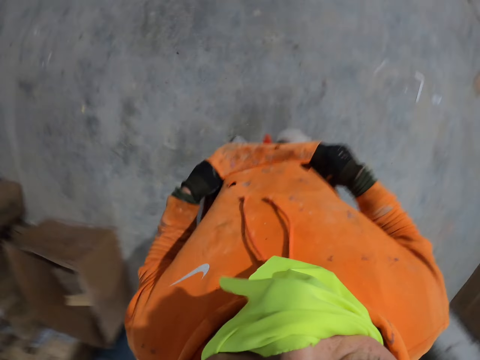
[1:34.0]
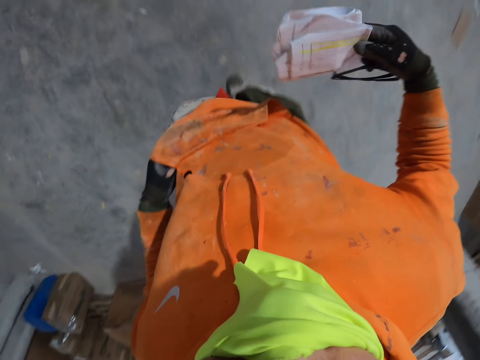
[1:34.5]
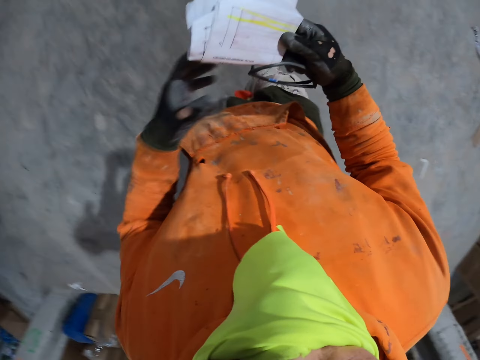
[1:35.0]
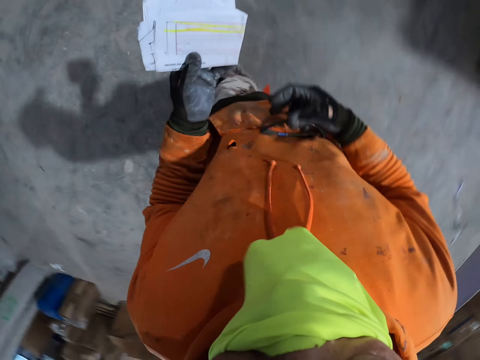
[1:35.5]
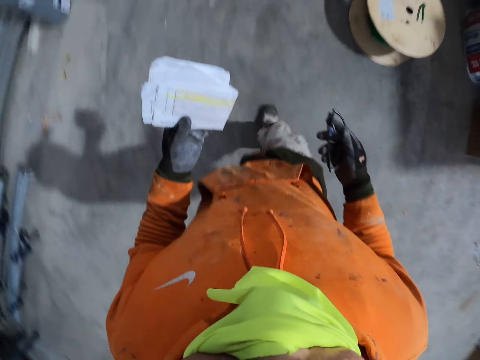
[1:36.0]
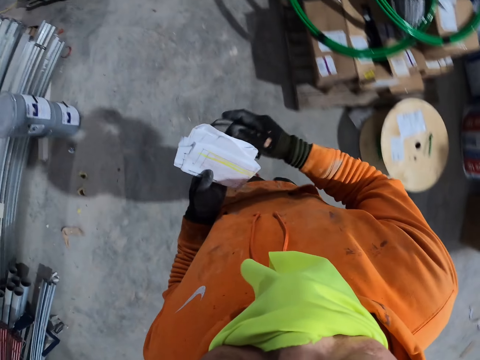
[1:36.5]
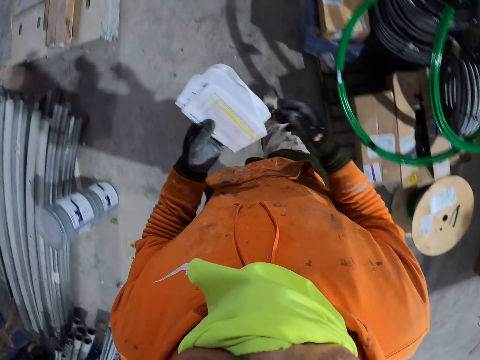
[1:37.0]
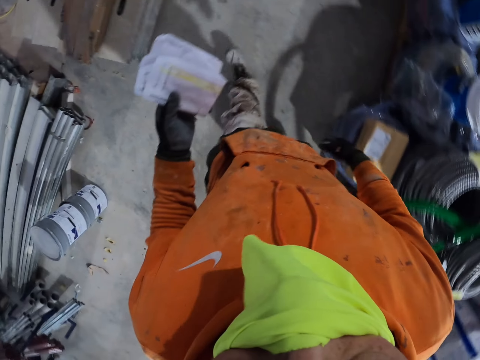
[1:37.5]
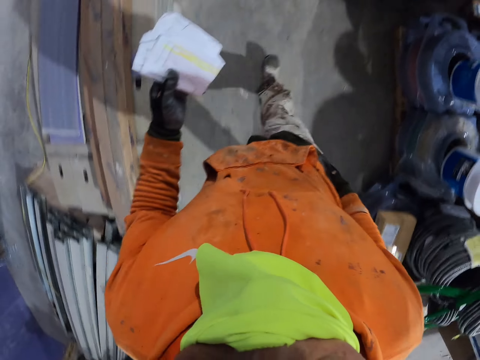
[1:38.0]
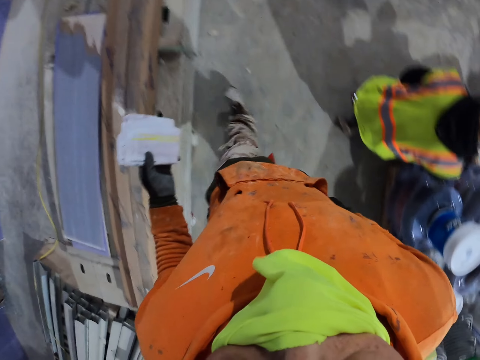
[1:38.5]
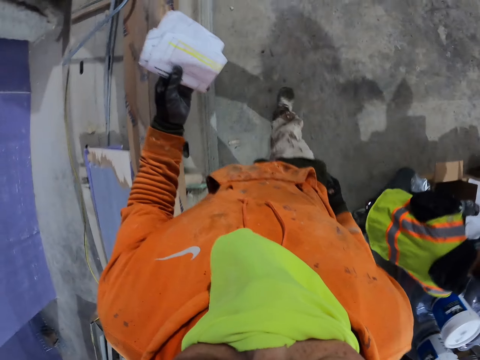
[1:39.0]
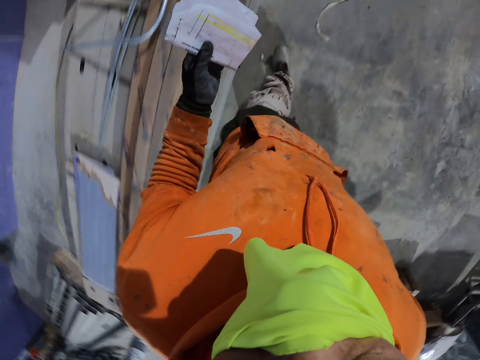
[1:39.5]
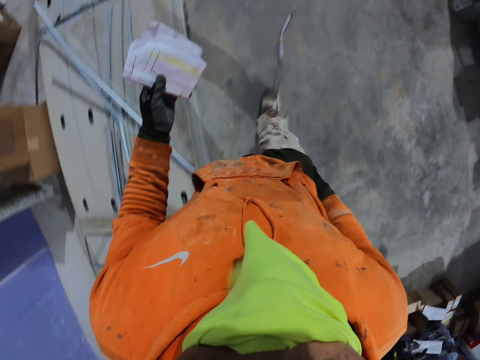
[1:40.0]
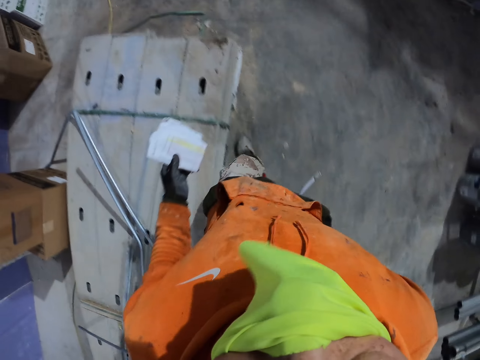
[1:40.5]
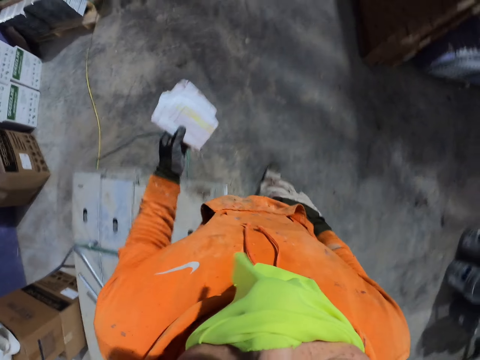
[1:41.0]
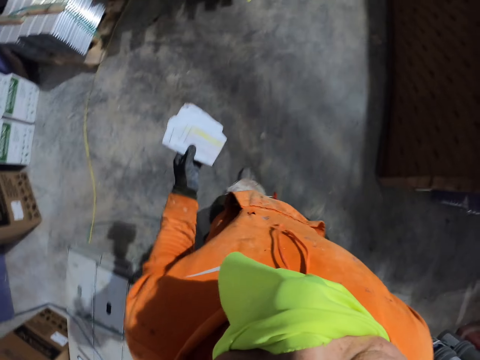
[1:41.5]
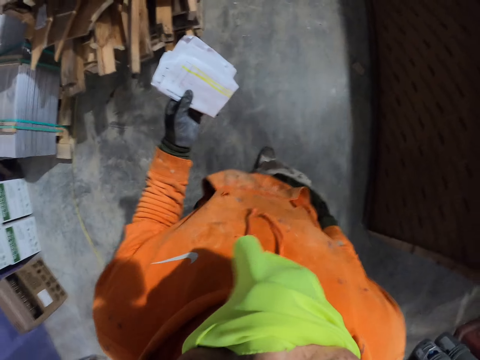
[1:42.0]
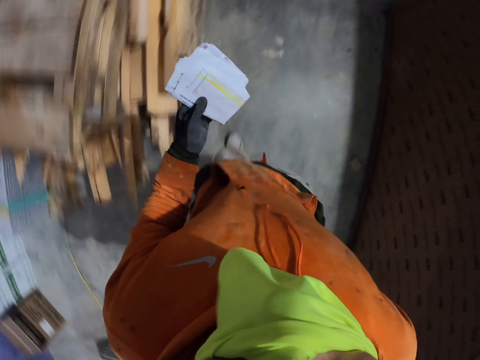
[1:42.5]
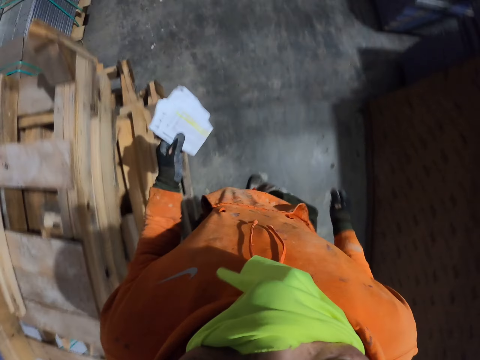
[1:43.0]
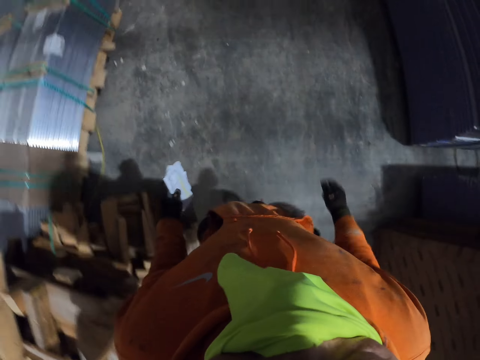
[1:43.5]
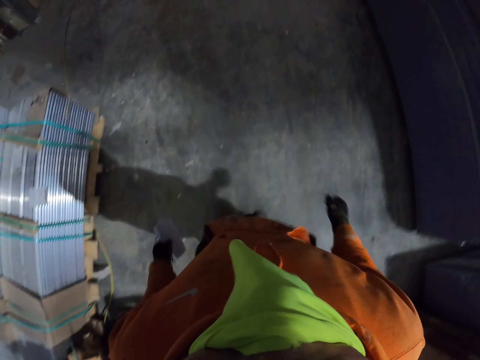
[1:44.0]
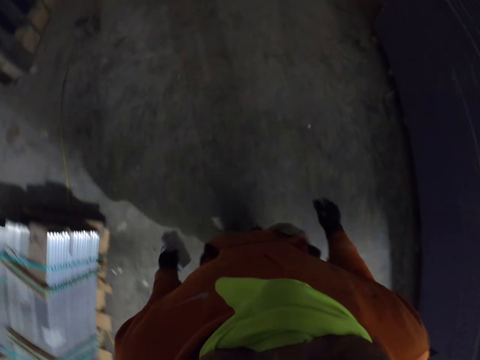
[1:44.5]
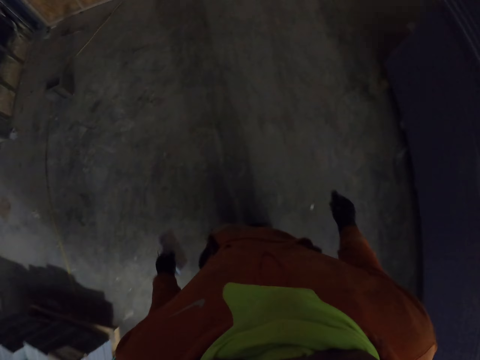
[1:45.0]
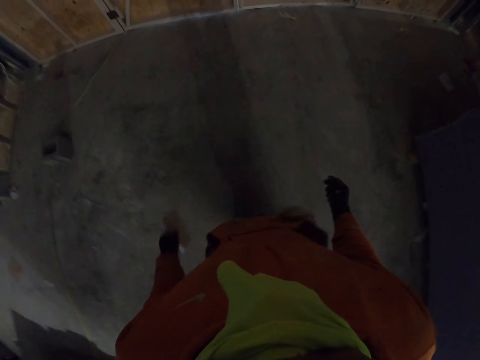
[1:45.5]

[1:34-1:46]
The camera wearer removes papers from his pocket. He walks around the room. He looks at the paper. He walks in the building.

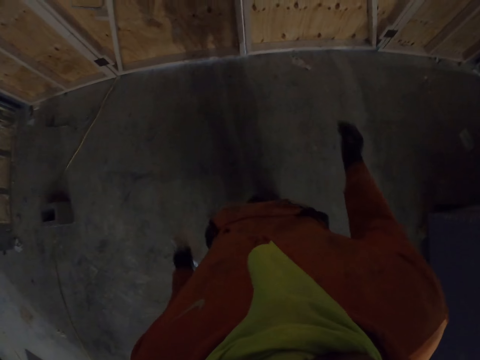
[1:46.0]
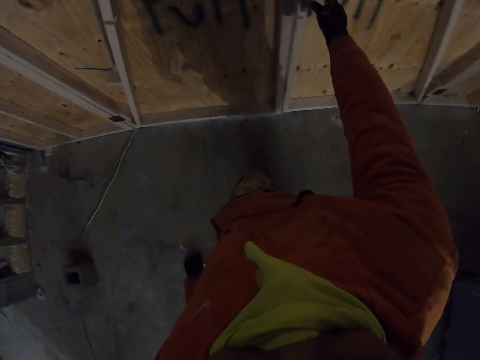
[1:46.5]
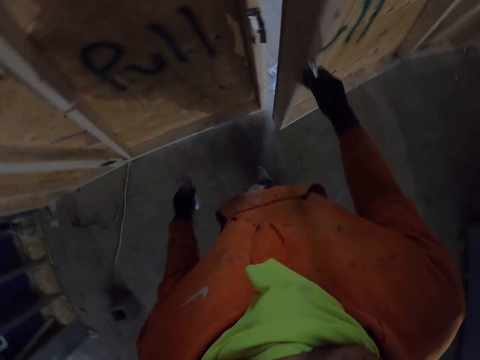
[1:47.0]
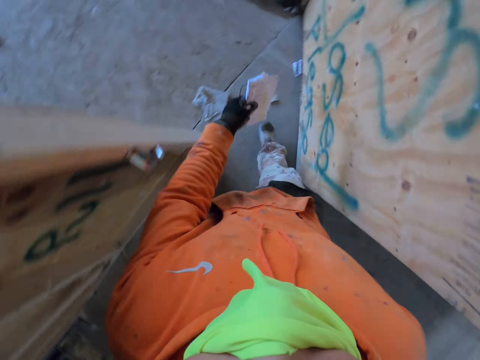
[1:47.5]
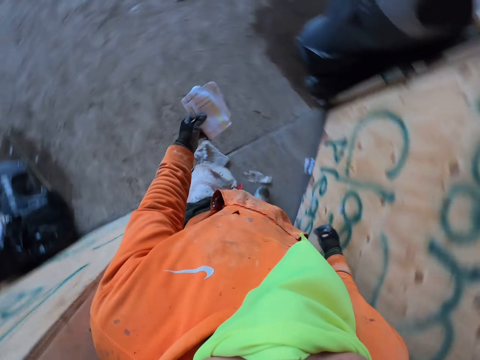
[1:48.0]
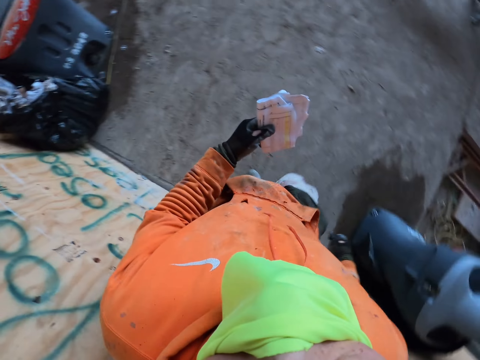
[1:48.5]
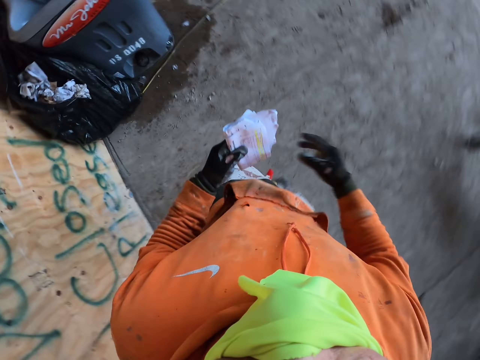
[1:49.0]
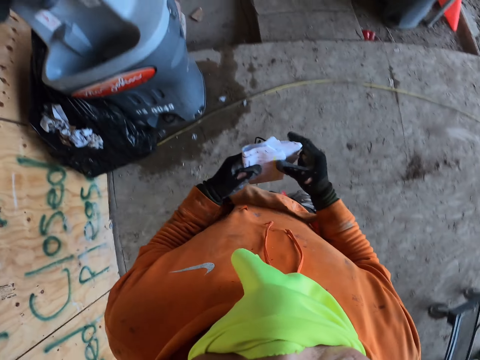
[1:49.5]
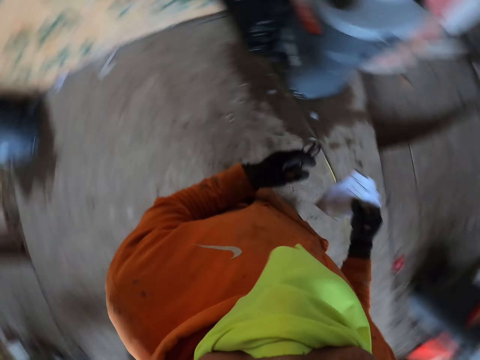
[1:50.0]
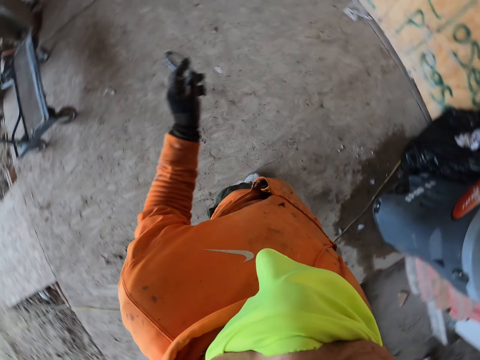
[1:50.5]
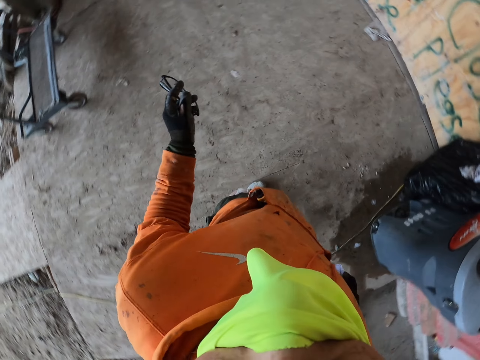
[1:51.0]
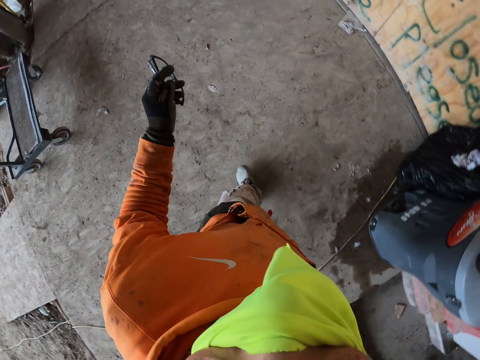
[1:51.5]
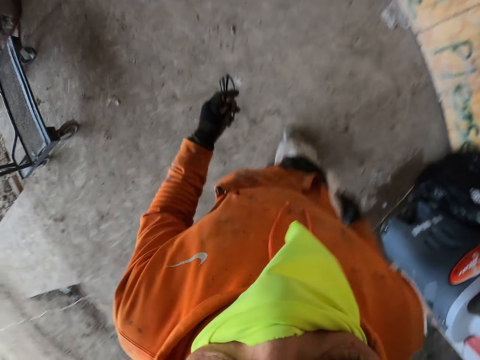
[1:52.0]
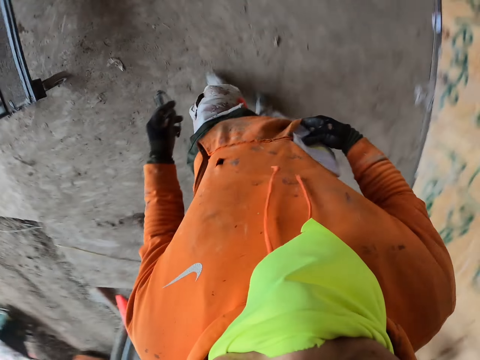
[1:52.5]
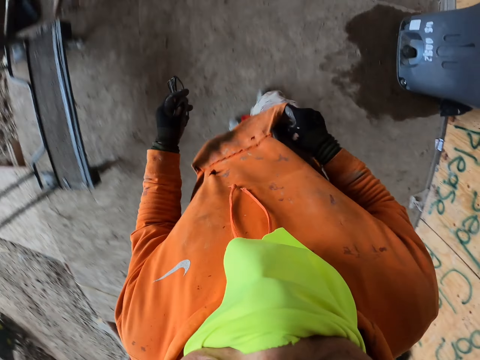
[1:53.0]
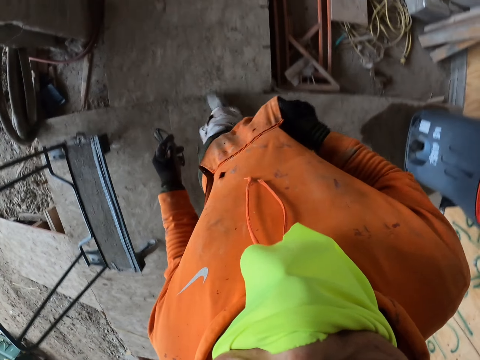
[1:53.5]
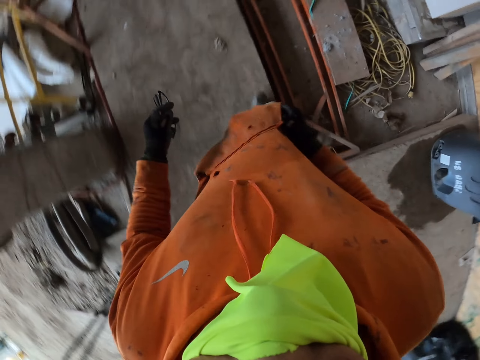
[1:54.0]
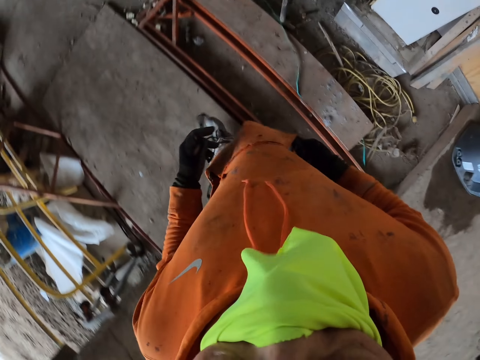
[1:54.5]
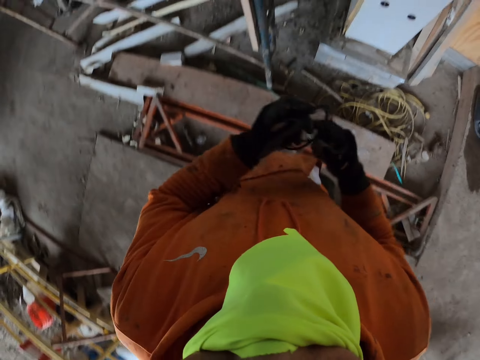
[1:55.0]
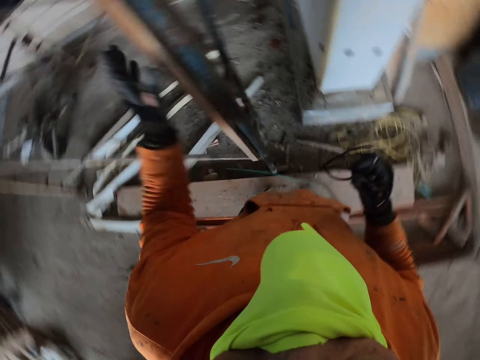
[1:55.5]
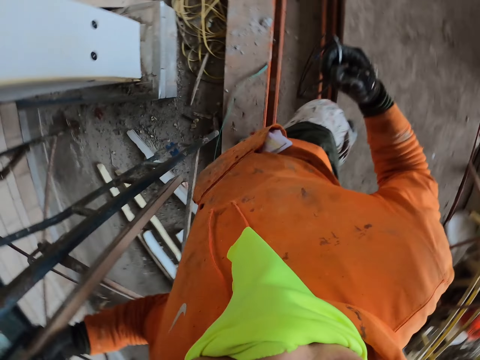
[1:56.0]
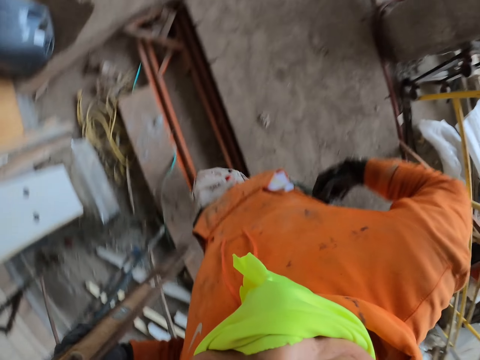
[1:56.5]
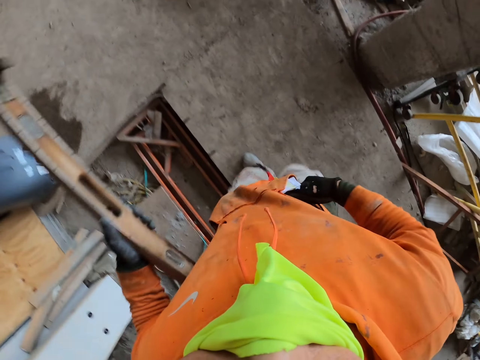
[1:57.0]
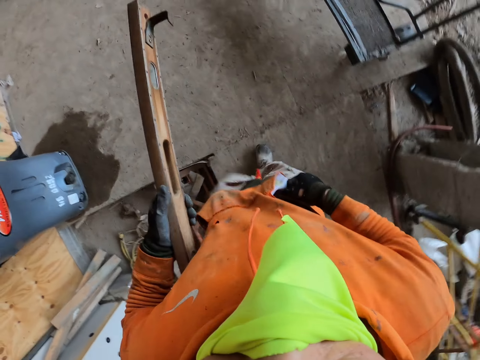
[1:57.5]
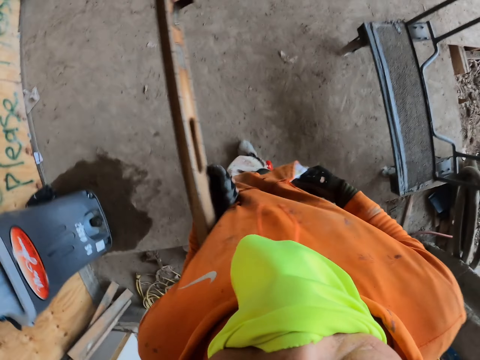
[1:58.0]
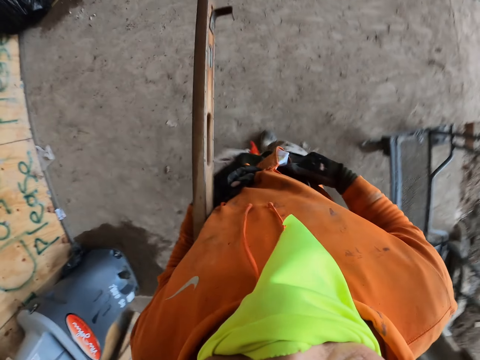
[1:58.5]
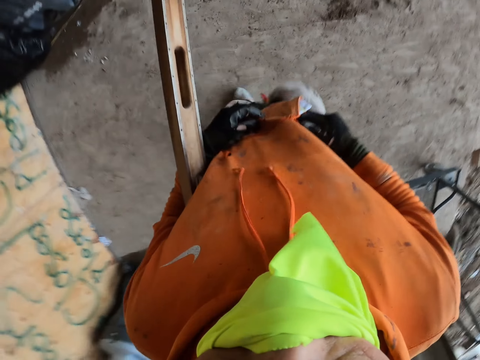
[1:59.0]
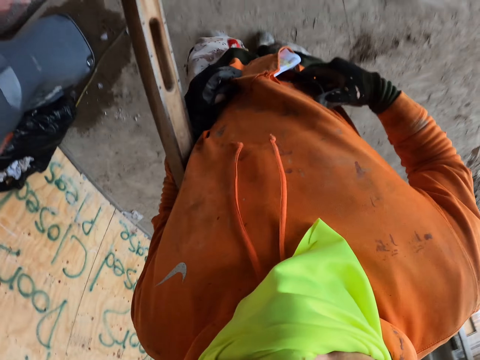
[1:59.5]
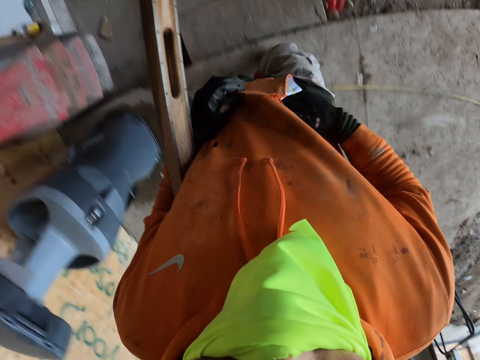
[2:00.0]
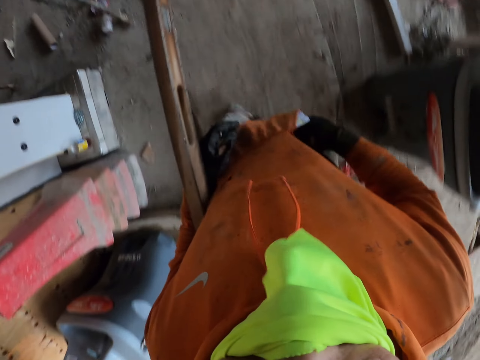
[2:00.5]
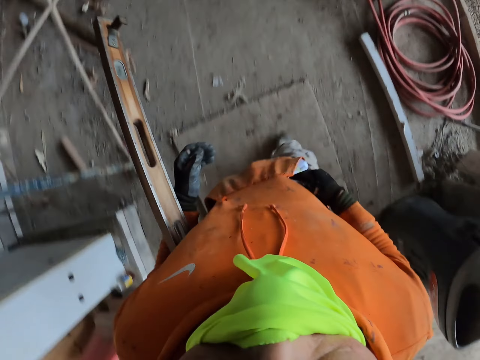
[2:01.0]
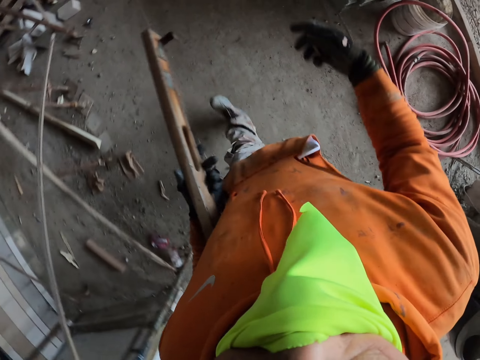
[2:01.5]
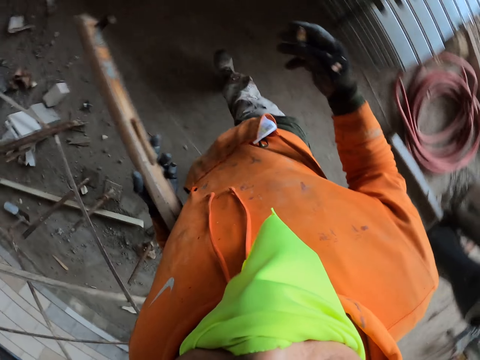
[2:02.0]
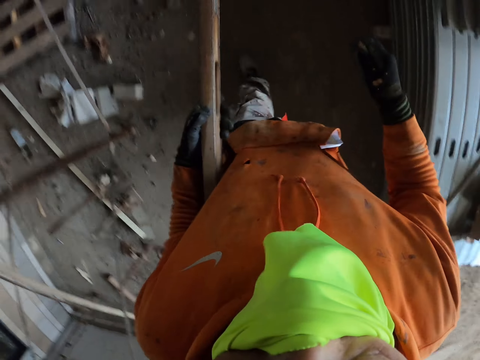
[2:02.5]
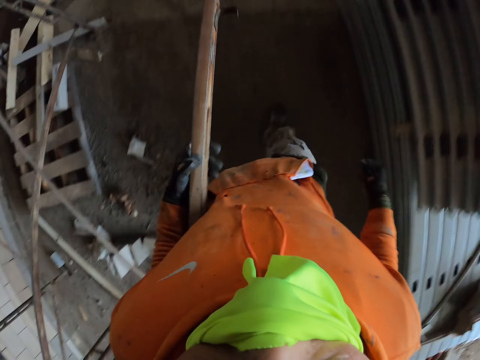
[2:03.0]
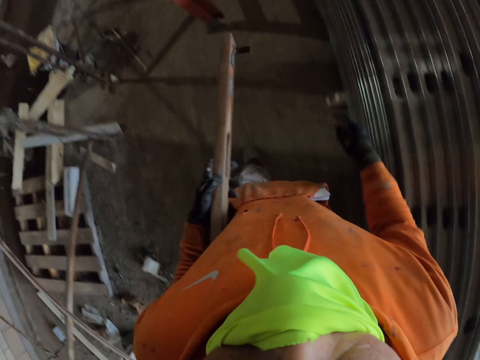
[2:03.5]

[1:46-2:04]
The camera wearer opens the door. He walks around the room. He looks around. He walks around the room. He puts the papers in his pocket. He holds the sunglasses. He picks up a water level ruler. He holds a metal in his left hand. He walks around the room.
